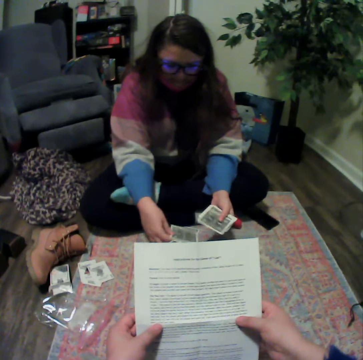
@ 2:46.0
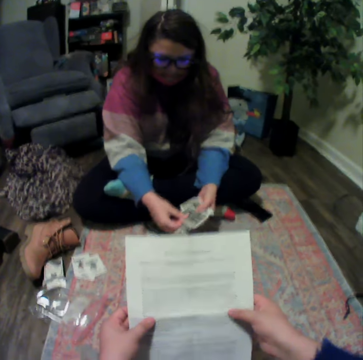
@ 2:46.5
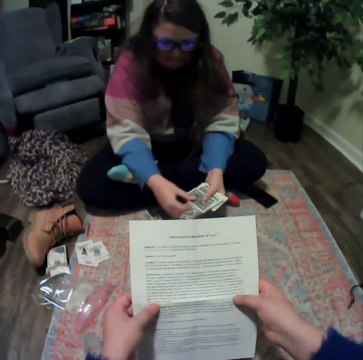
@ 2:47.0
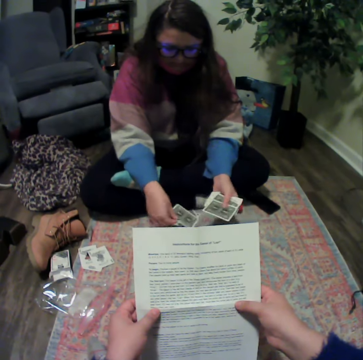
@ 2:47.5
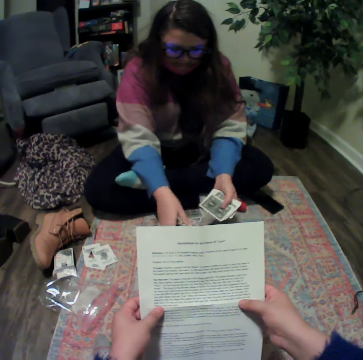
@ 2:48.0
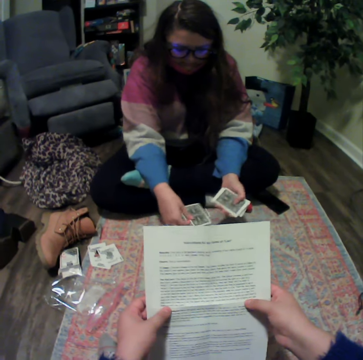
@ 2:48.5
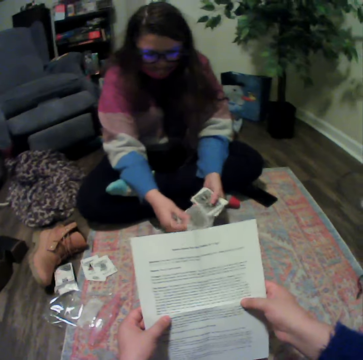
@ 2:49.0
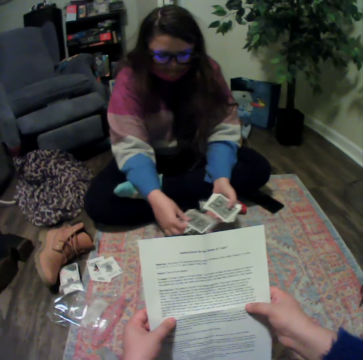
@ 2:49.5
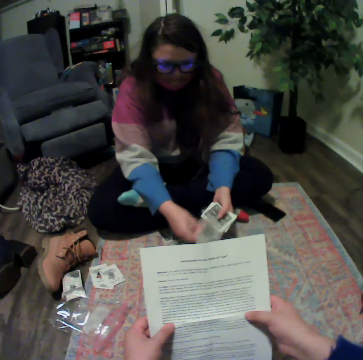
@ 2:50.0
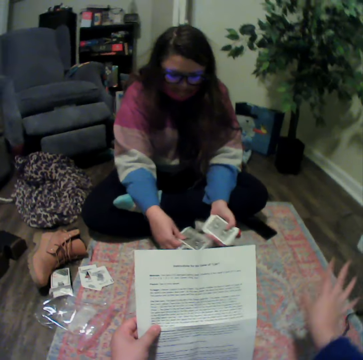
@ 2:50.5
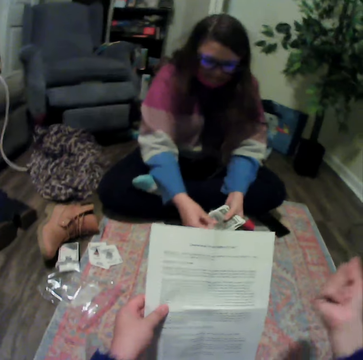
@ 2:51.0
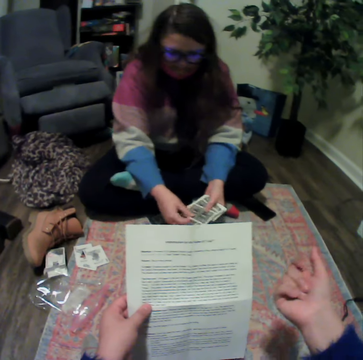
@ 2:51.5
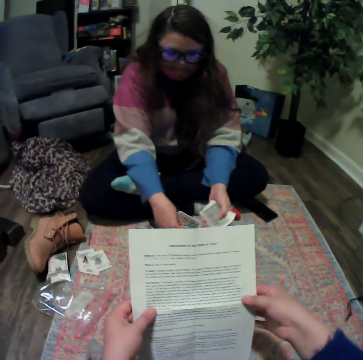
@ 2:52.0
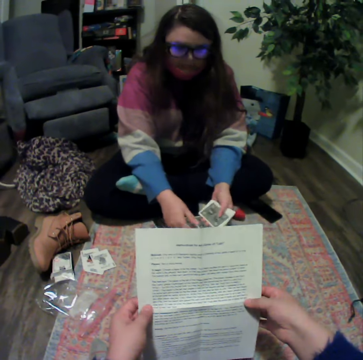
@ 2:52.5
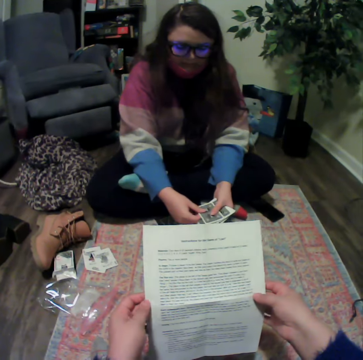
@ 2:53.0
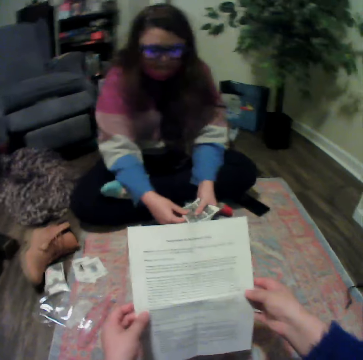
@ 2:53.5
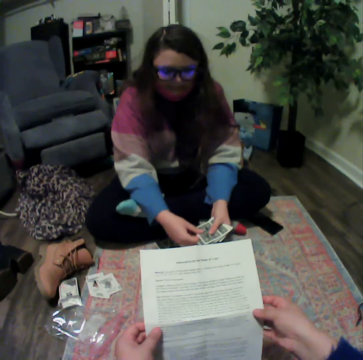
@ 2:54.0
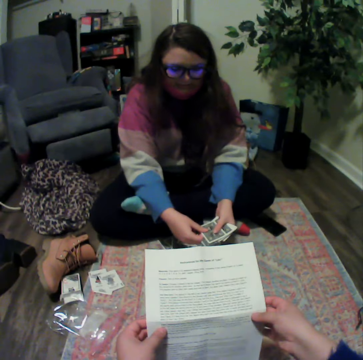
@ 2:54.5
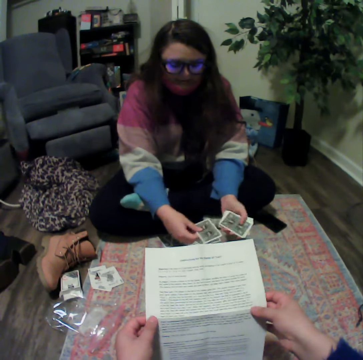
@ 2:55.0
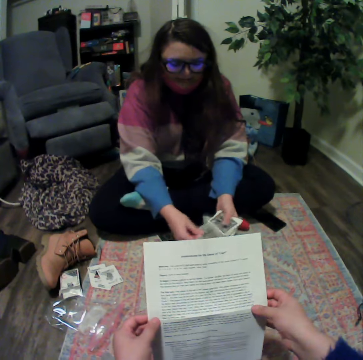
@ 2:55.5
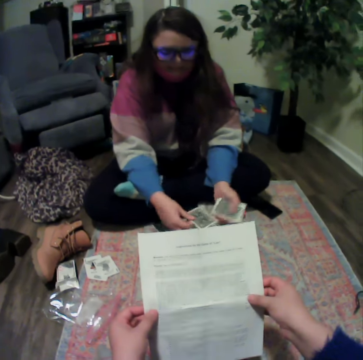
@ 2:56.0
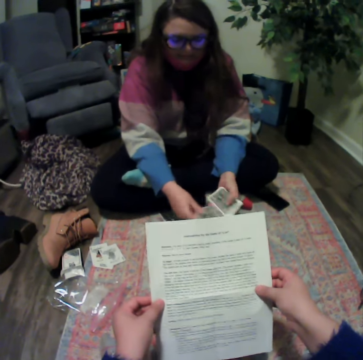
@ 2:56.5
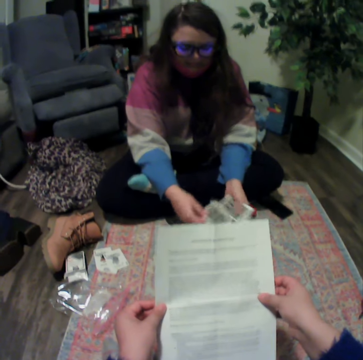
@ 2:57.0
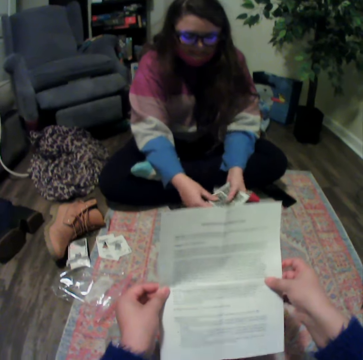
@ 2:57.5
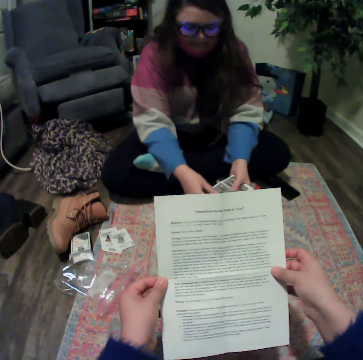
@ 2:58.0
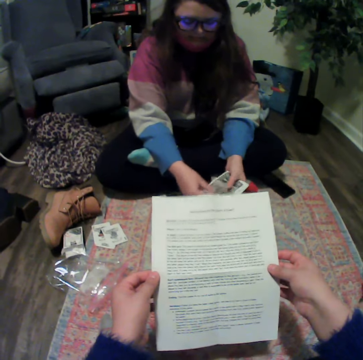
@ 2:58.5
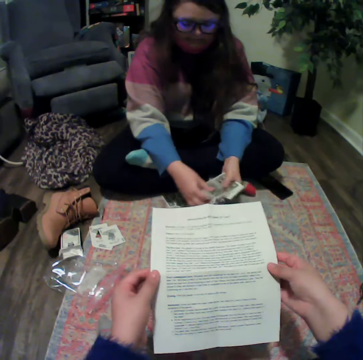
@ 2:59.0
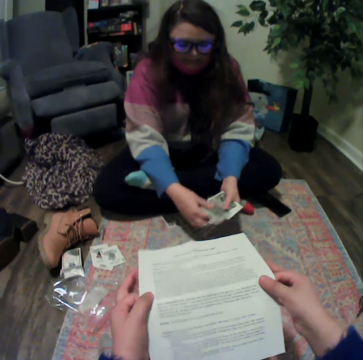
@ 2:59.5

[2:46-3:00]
The camera wearer reads the paper. A lady separates the cards. The camera wearer talks with the lady. The lady separates the cards. The camera wearer reads the paper. The lady separates the cards.

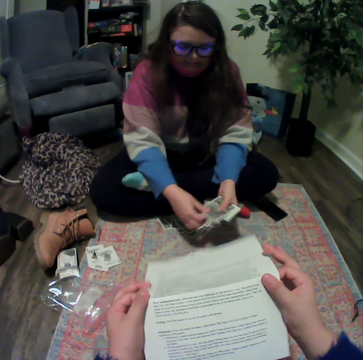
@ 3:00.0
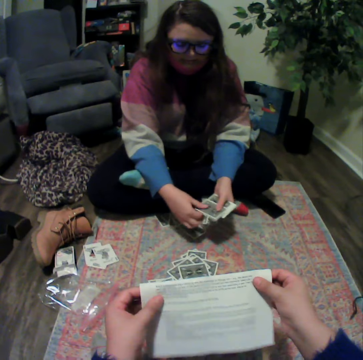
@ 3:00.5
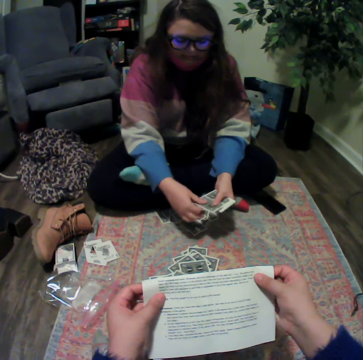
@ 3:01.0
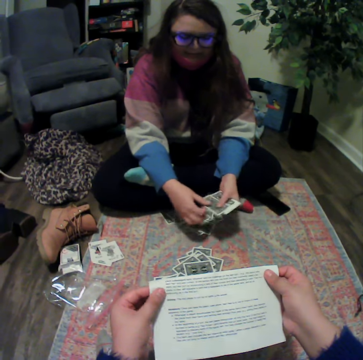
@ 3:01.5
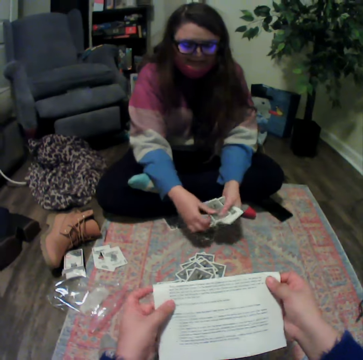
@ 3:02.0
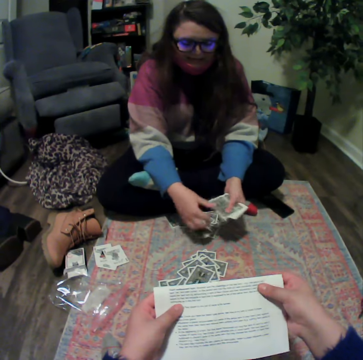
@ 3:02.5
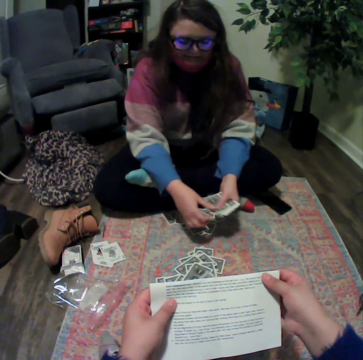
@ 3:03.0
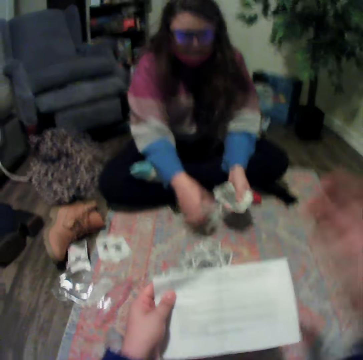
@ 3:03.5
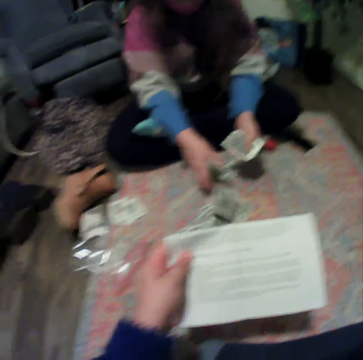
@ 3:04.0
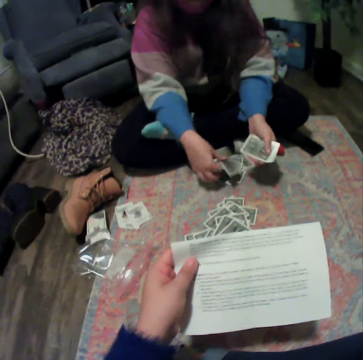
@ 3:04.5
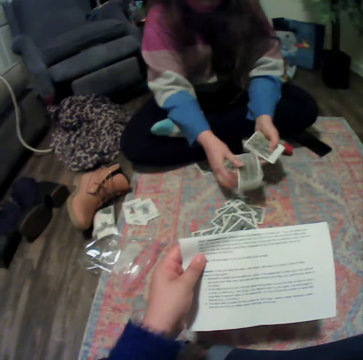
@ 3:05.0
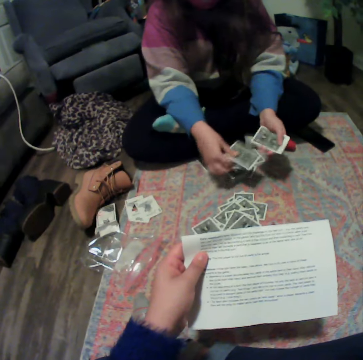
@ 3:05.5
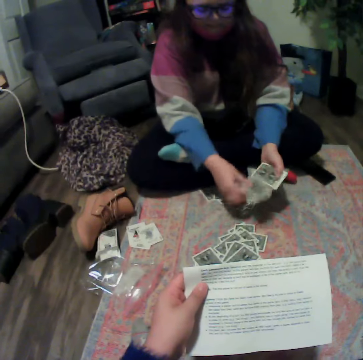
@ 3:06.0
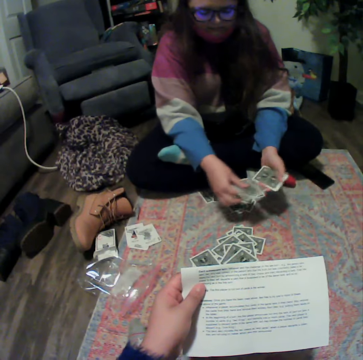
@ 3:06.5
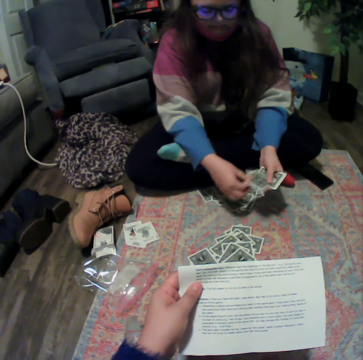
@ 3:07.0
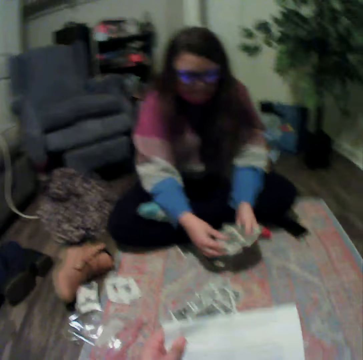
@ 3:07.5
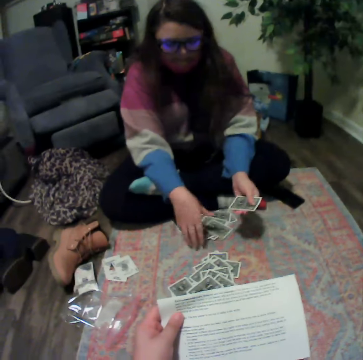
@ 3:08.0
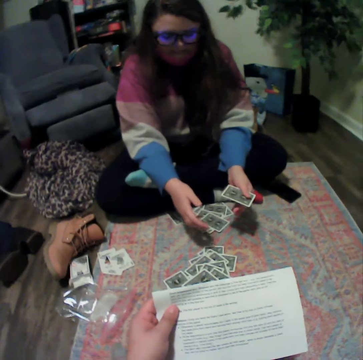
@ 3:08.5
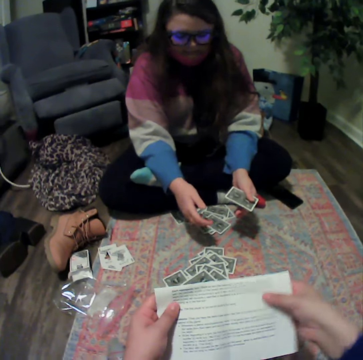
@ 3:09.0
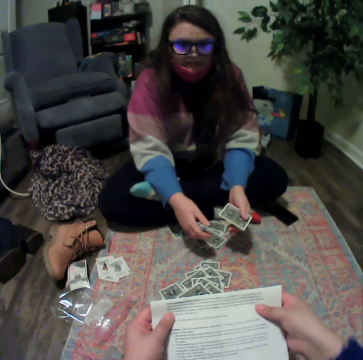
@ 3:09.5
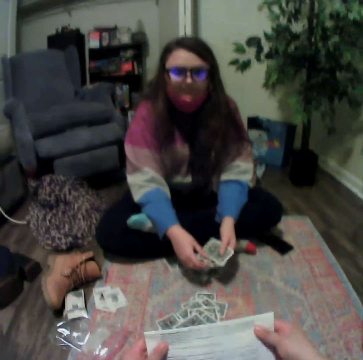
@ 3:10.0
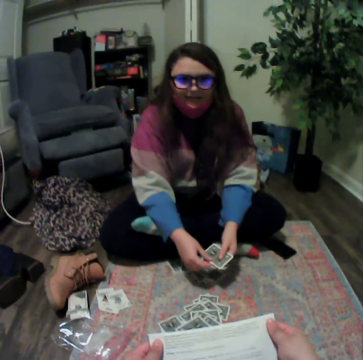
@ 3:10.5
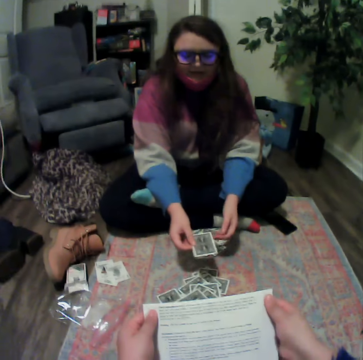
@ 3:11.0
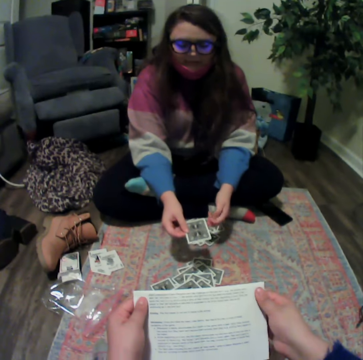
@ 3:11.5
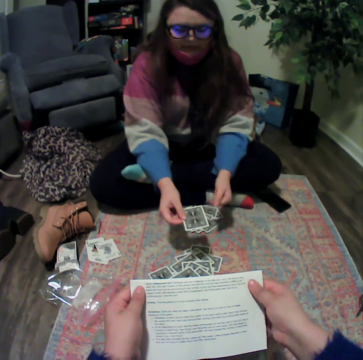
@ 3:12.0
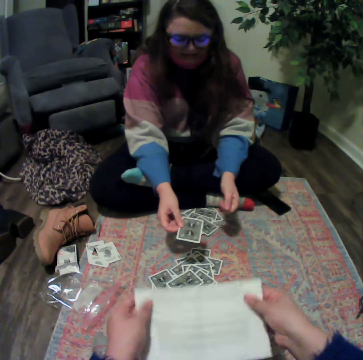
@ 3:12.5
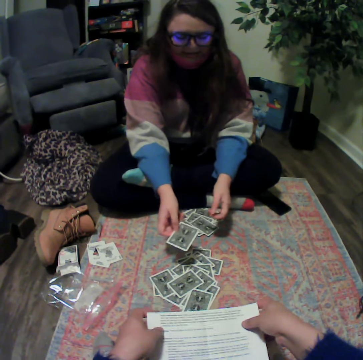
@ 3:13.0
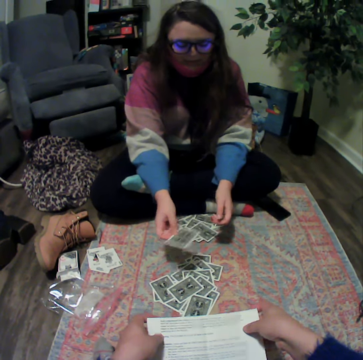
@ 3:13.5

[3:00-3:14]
The camera wearer folds the paper. A lady separates the cards. The camera wearer lifts his hand. The lady separates the cards. The lady talks with the camera wearer. The lady holds the cards.

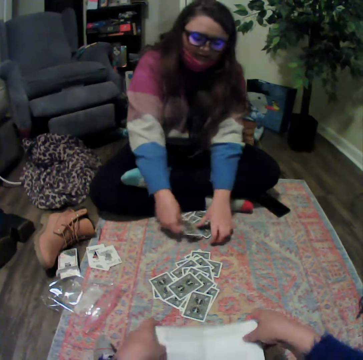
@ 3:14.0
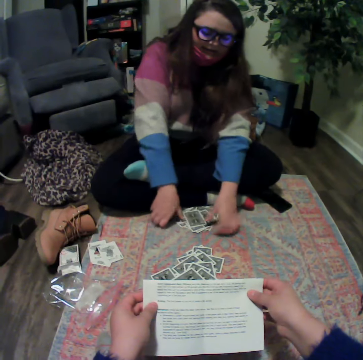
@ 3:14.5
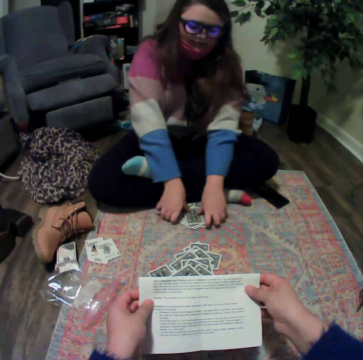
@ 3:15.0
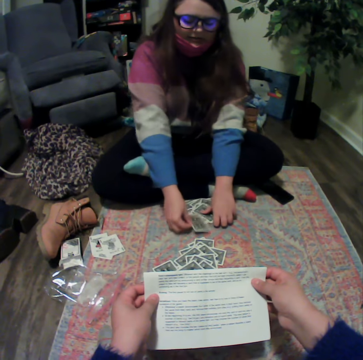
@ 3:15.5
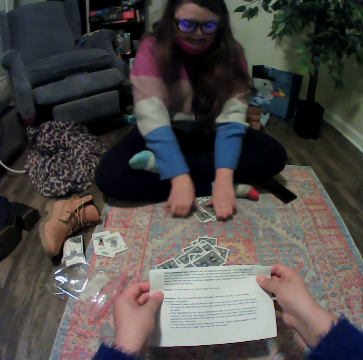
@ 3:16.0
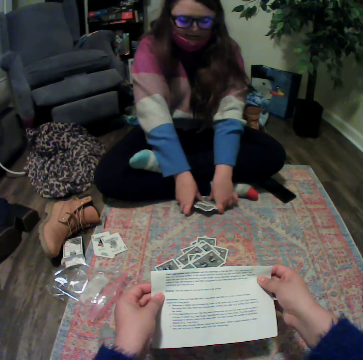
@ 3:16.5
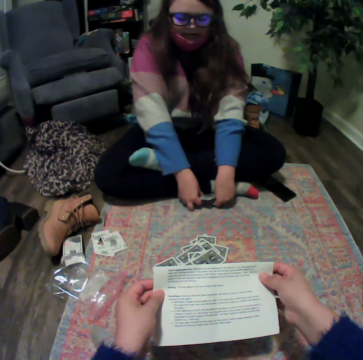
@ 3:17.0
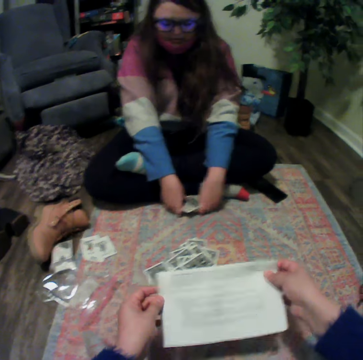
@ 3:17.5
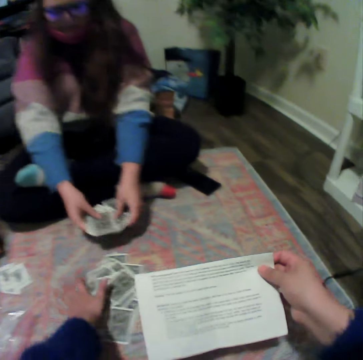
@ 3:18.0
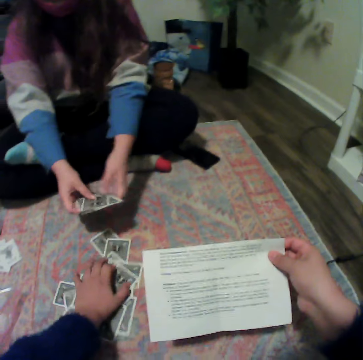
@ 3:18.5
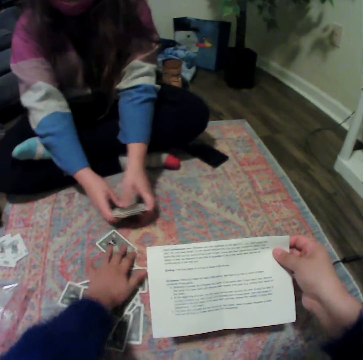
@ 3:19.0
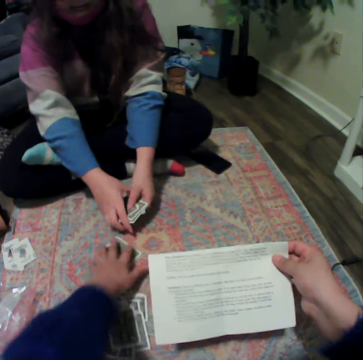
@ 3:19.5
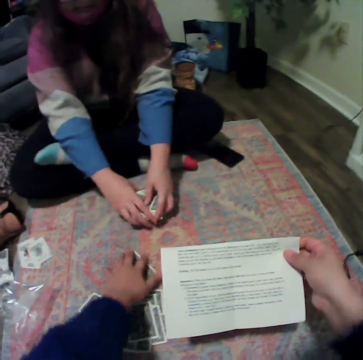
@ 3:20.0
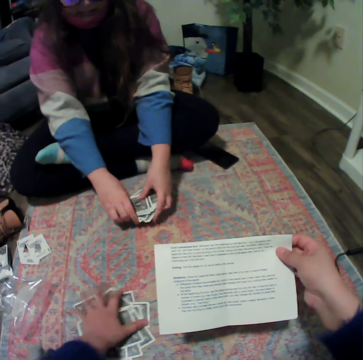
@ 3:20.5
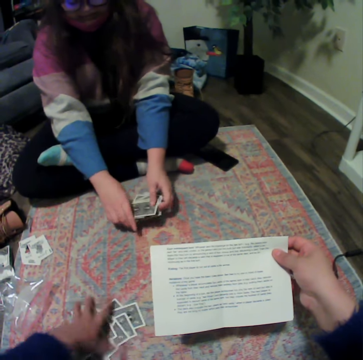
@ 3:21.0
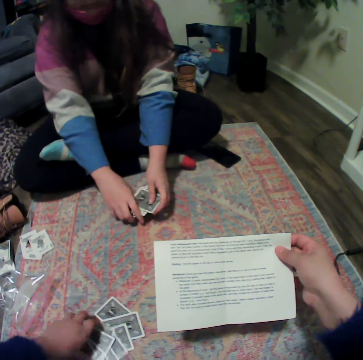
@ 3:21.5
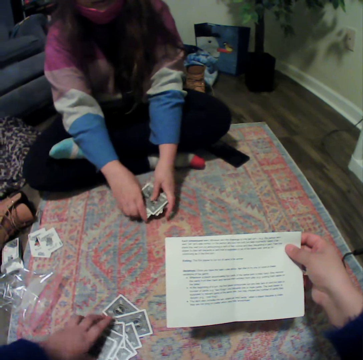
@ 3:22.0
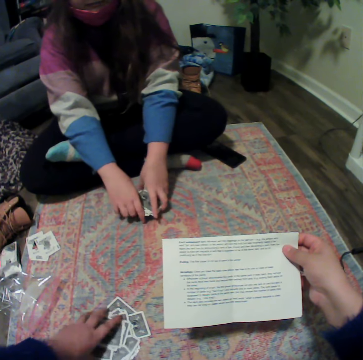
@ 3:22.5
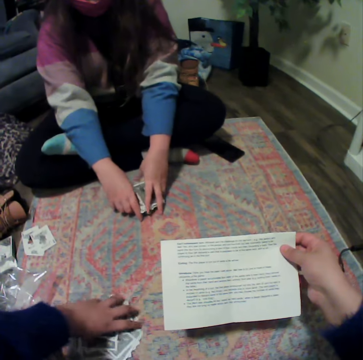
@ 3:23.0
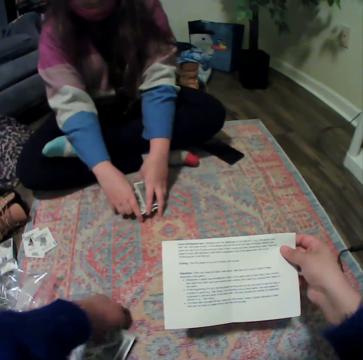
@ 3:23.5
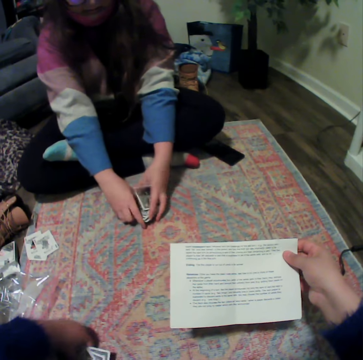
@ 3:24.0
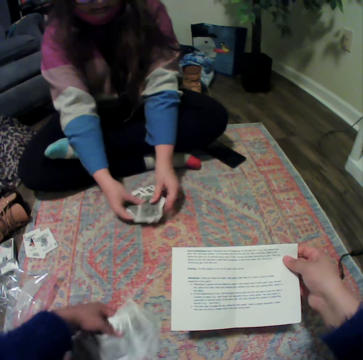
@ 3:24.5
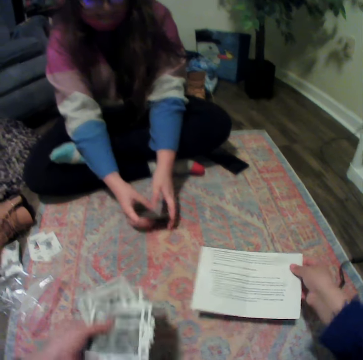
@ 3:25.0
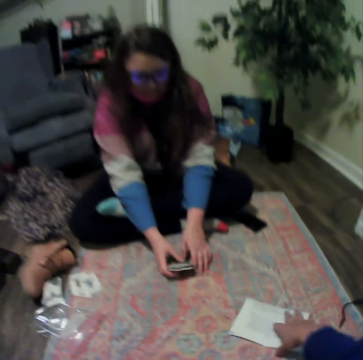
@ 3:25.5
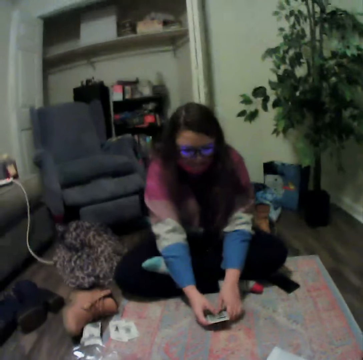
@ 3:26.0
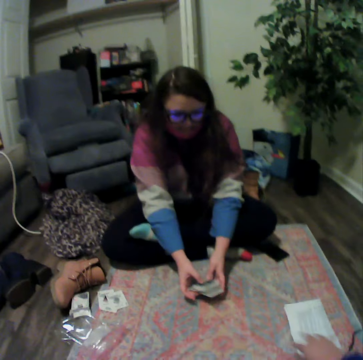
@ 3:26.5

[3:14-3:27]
A lady collects the cards. The lady places the cards on the table. The lady collects the cards. The camera wearer picks up the cards. They pick up the cards.
